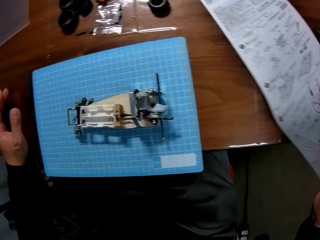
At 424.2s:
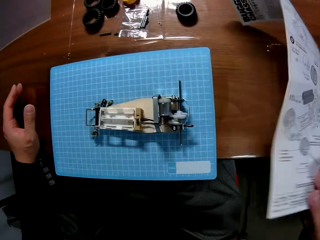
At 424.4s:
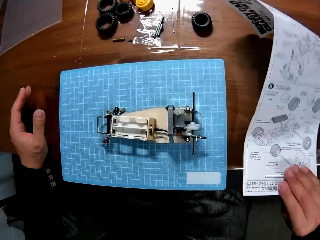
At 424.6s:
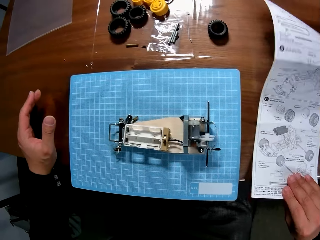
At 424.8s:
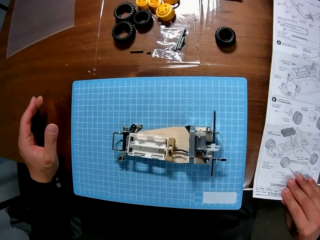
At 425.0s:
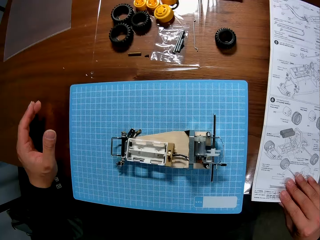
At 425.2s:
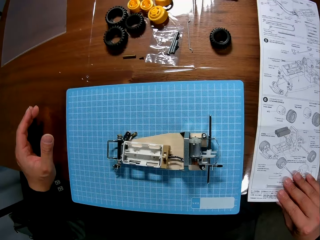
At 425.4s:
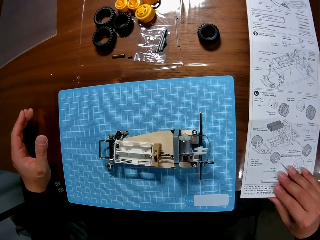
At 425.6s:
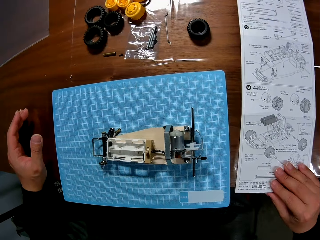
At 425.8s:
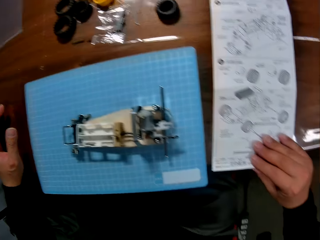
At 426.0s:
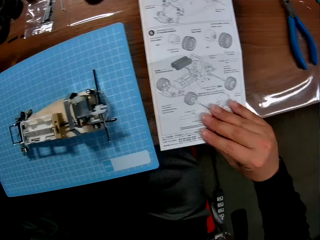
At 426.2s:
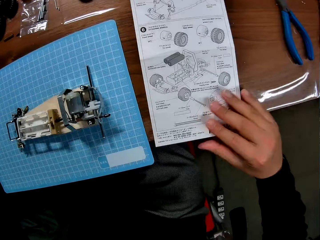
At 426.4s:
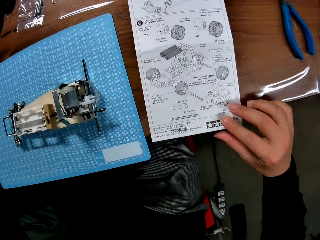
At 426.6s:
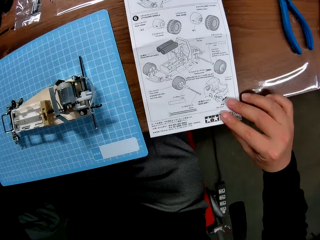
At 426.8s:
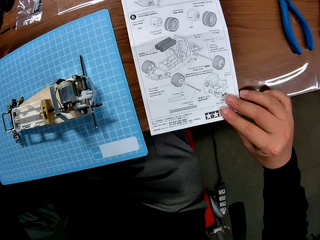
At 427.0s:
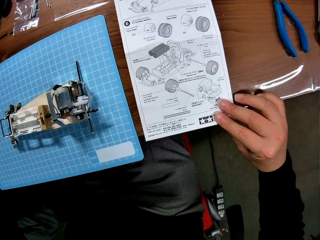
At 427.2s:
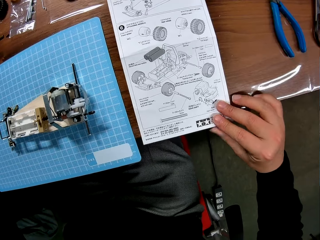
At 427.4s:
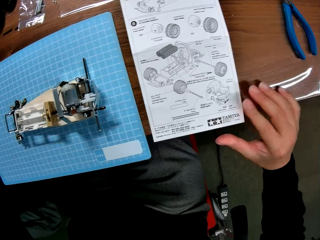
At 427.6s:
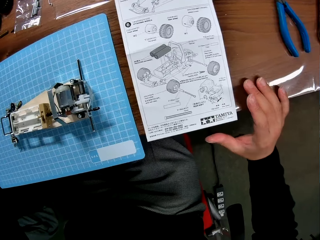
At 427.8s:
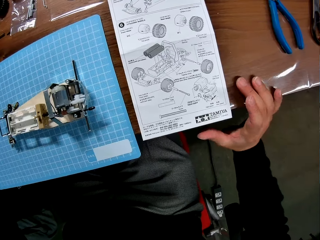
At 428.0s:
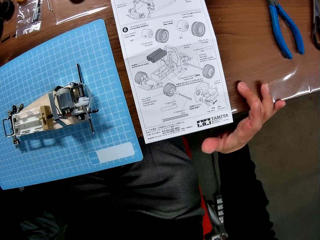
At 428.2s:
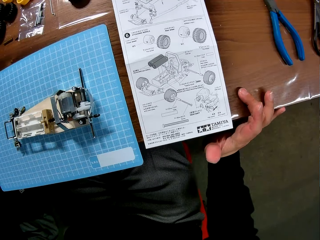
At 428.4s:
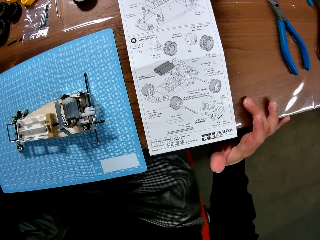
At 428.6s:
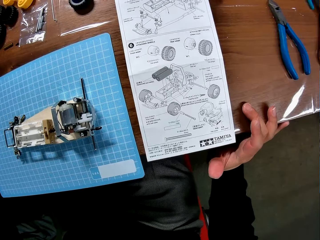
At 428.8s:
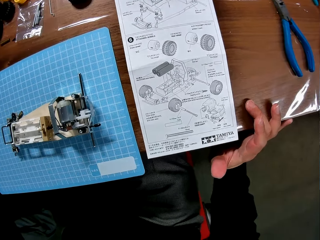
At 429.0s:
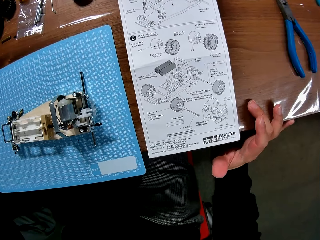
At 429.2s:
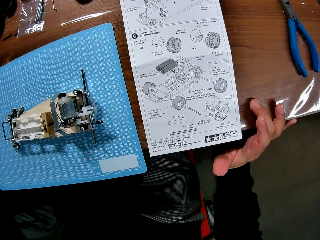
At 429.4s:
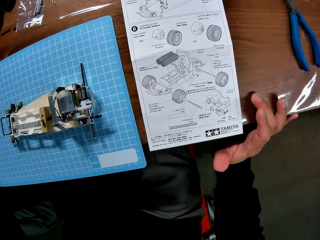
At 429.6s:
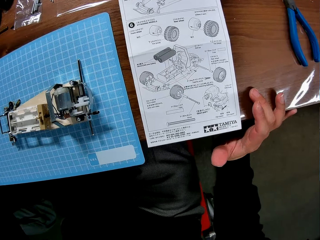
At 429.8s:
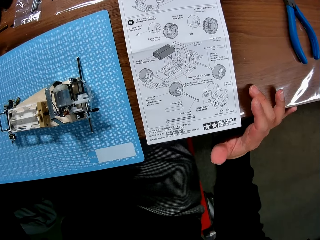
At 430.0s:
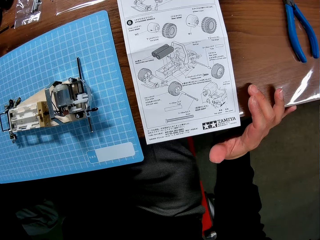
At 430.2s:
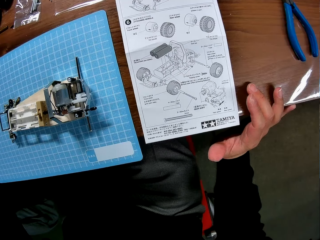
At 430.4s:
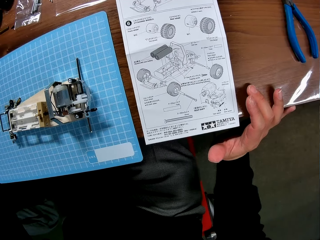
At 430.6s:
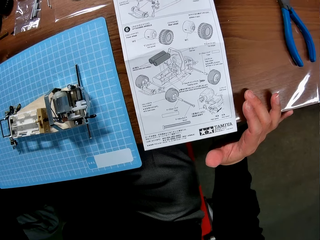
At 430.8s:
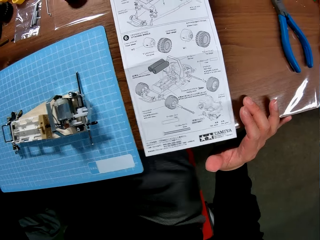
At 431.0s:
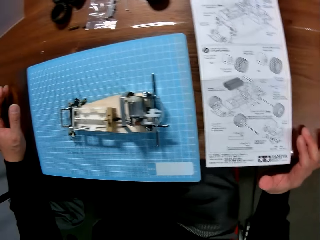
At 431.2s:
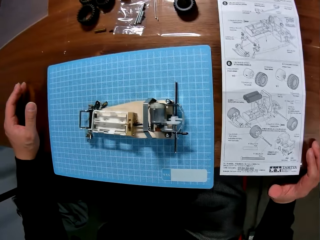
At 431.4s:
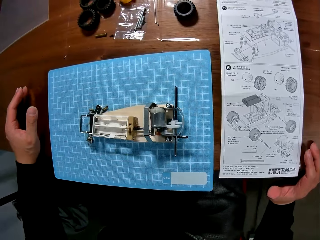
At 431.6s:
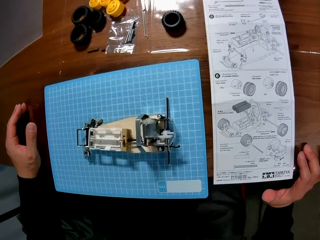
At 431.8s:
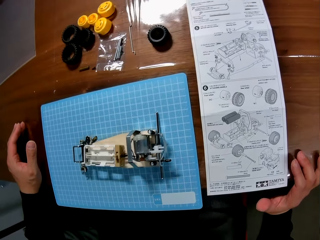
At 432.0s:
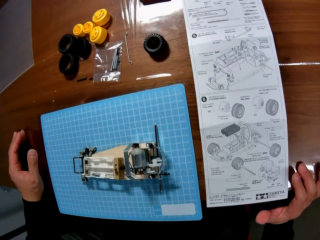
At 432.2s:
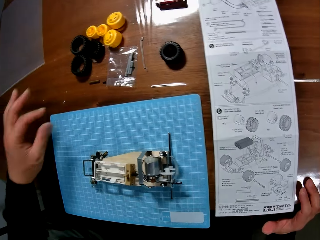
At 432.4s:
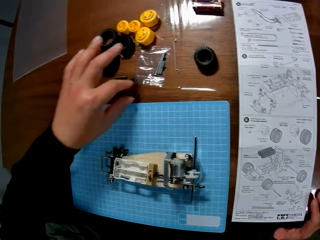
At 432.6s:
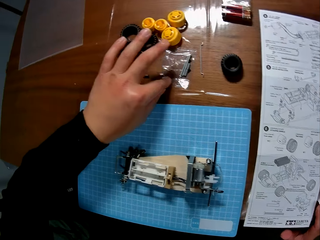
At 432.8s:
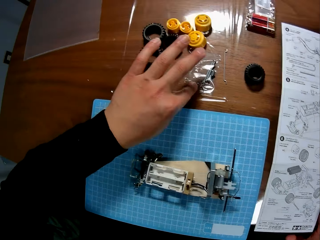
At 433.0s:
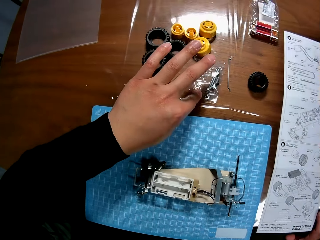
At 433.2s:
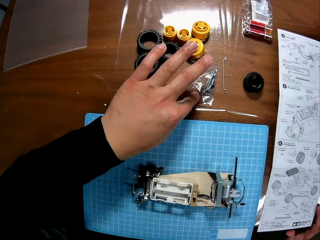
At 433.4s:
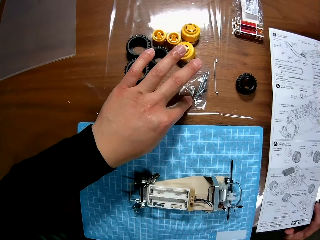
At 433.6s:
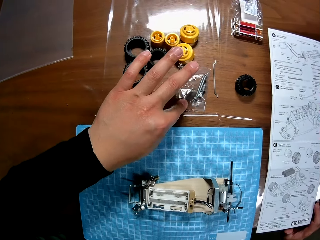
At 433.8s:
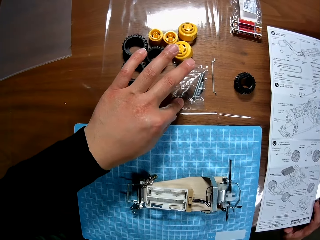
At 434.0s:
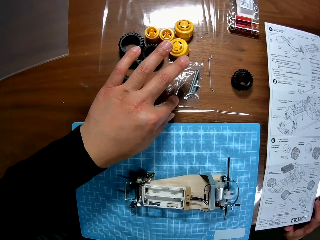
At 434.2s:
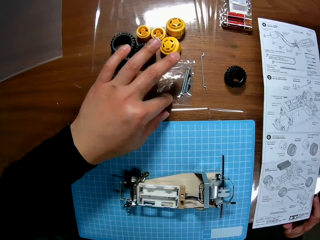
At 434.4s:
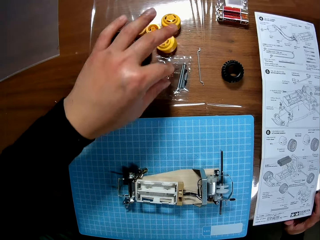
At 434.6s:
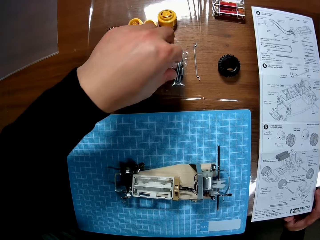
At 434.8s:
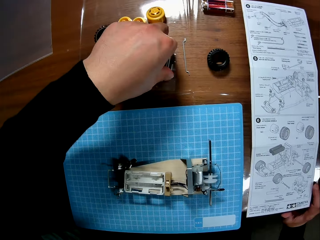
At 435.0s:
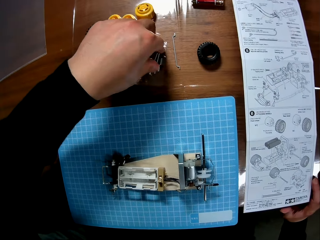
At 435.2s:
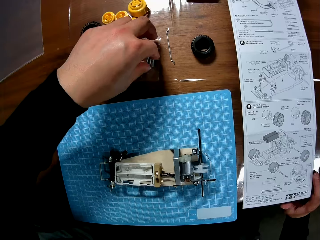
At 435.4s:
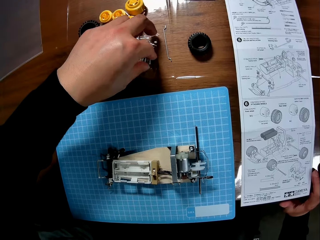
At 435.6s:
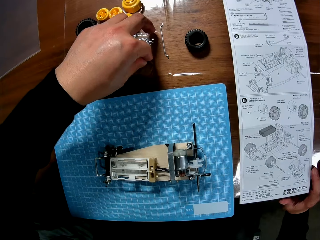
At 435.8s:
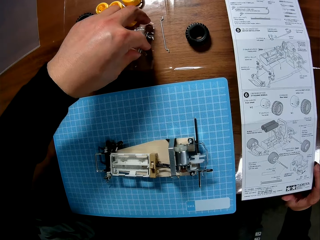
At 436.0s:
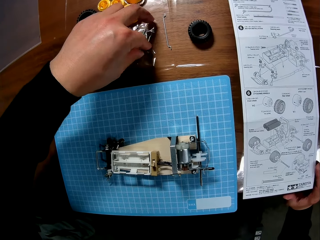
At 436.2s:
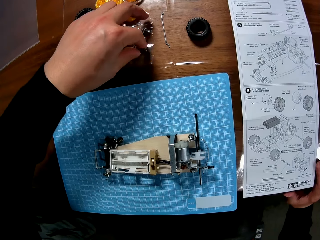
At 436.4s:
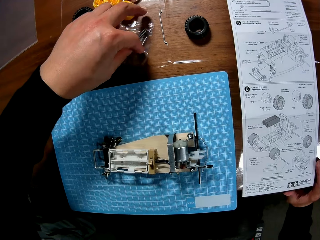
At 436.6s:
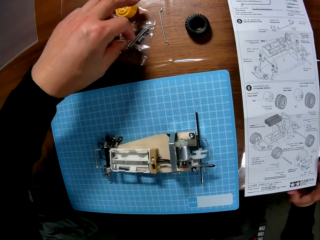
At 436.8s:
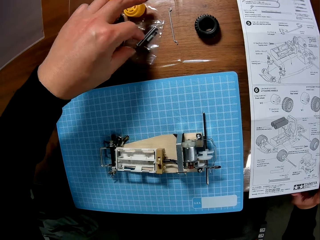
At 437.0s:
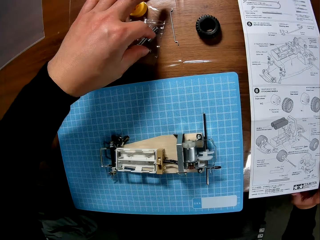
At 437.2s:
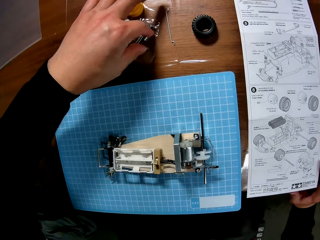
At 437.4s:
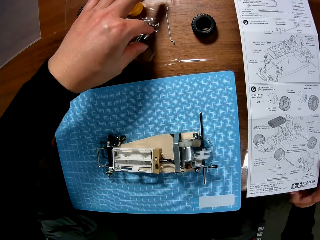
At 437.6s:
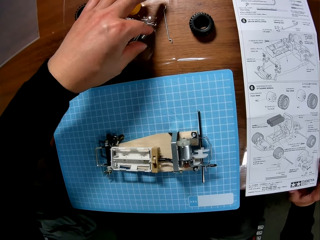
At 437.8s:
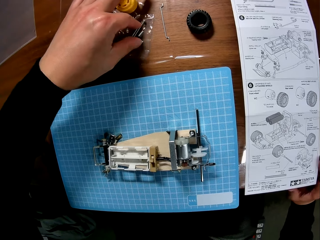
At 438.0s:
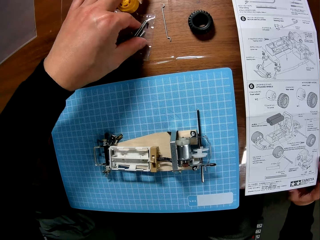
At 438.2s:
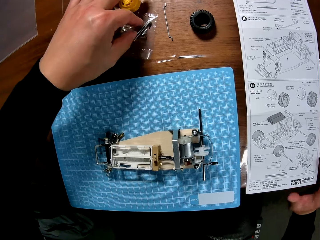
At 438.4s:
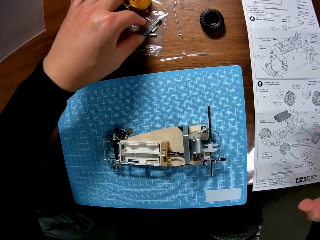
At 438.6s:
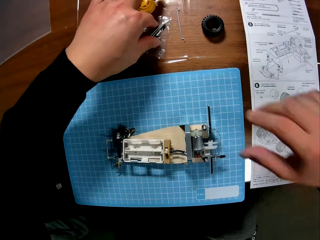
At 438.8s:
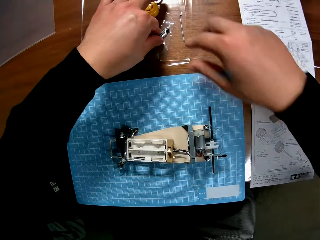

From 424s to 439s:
The camera wearer turns over the white paper on the table with his right hand. He adjusts the white paper with his right hand. He touches the paper on the table. He looks at the paper. He touches the screws on the table with his left hand. He picks a screw from the table. He touches a paper of screws.

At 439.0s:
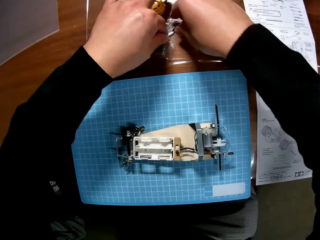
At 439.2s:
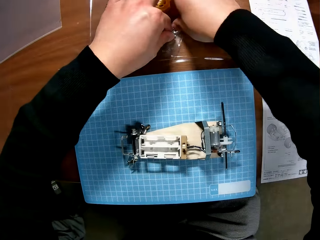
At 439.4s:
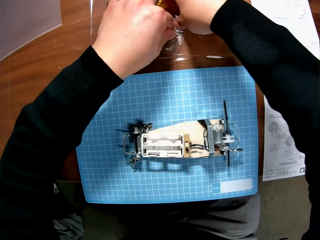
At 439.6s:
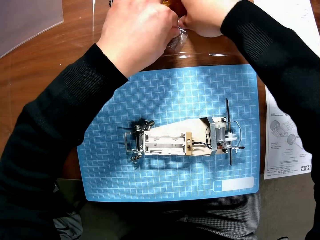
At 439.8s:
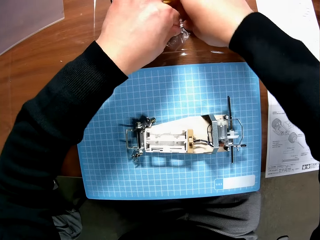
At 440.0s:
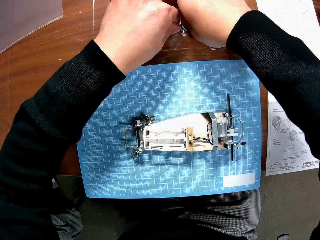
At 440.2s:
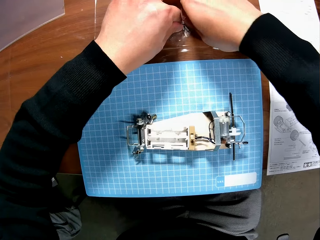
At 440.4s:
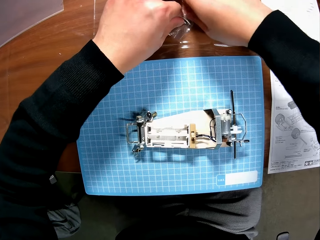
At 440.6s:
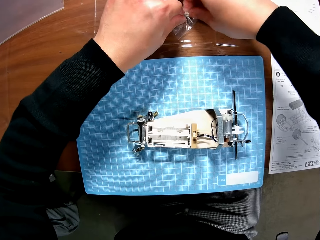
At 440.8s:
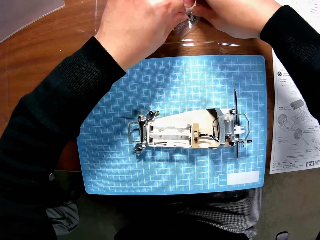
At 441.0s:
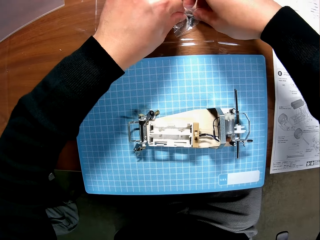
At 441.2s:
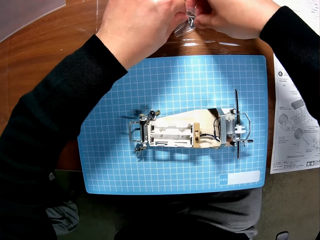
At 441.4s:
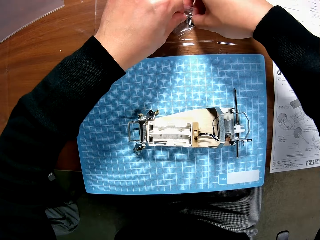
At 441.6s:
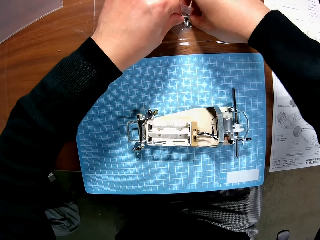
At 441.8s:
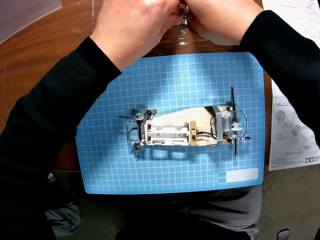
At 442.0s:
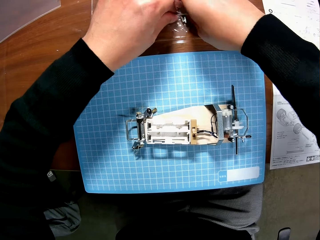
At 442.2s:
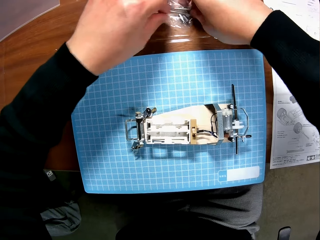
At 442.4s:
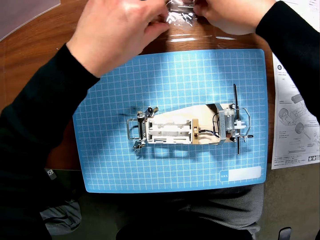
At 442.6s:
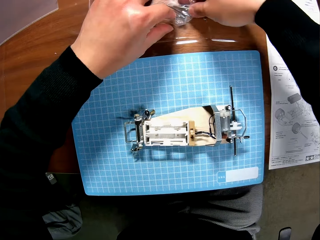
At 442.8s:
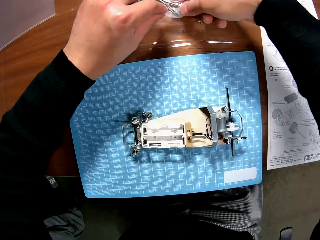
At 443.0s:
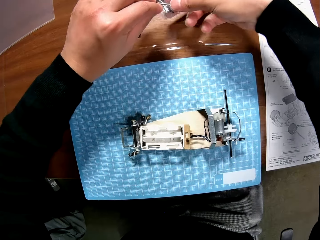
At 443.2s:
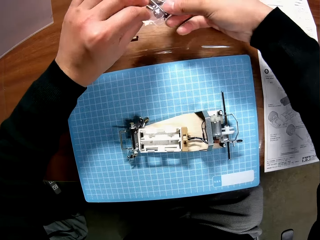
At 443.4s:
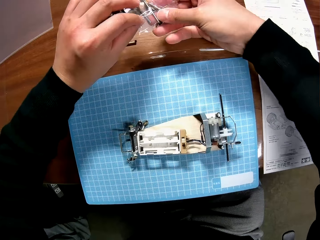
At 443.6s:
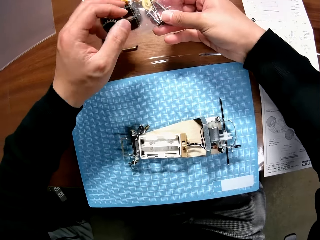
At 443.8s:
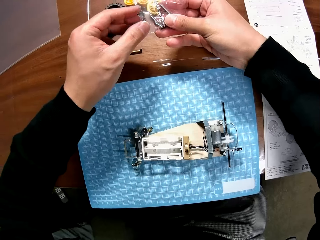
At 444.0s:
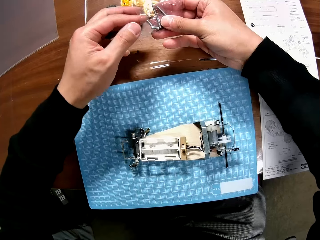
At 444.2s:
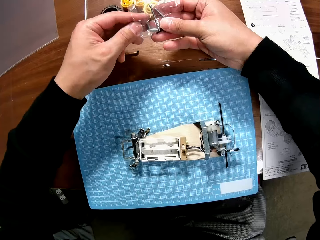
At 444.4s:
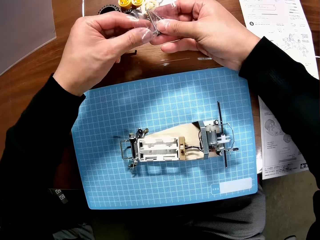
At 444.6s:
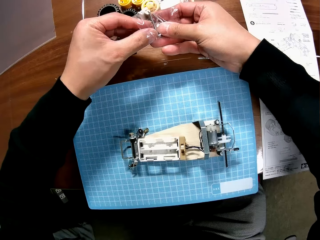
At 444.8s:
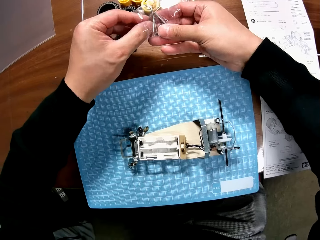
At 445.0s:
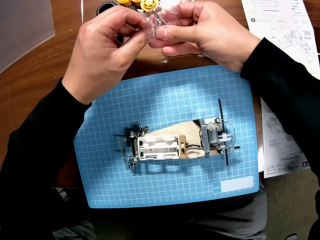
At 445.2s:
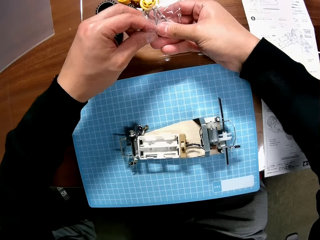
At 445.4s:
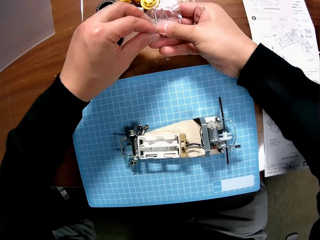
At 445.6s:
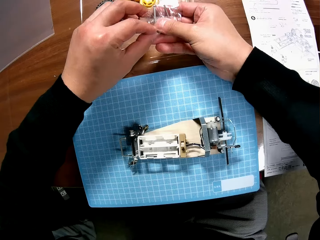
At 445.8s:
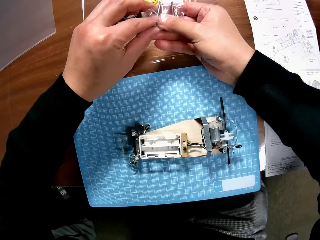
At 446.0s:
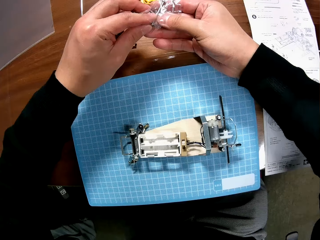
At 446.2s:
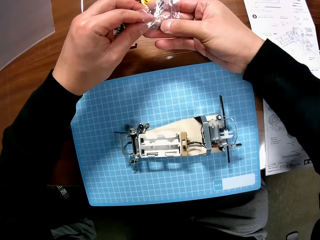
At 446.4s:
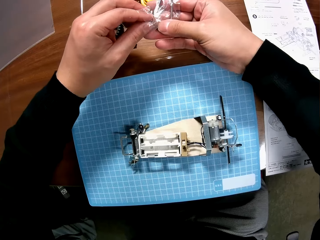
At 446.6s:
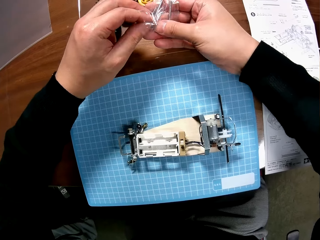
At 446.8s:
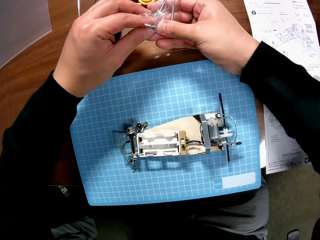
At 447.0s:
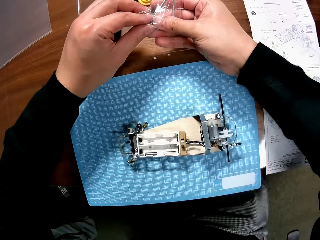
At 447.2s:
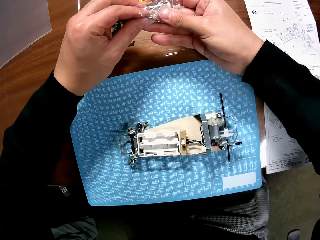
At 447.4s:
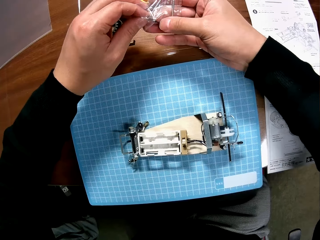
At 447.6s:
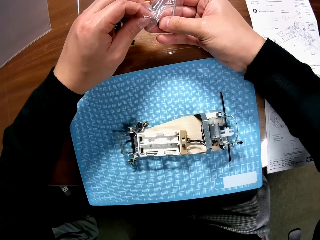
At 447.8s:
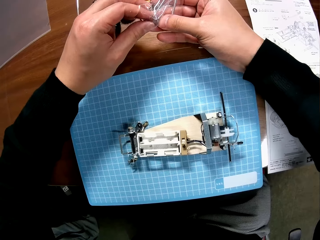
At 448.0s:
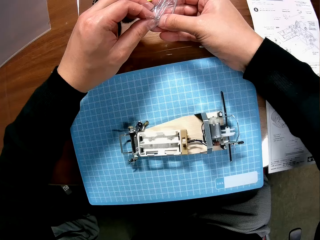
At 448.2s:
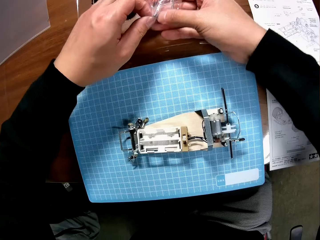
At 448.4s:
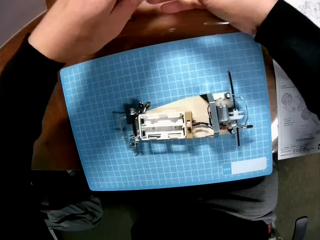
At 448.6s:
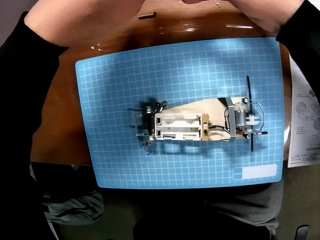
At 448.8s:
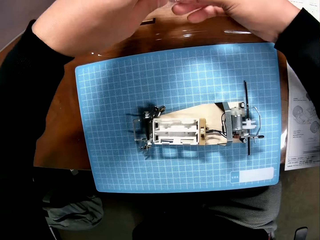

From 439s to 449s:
The camera wearer holds the screws with his right hand. He picks up the screws on the table with his hands. He picks a screw in a nylon with his left hand.
